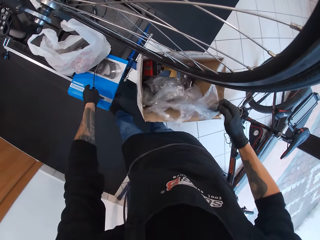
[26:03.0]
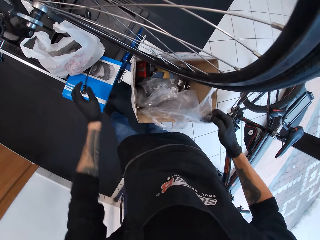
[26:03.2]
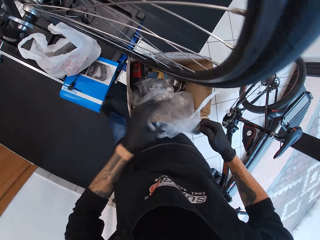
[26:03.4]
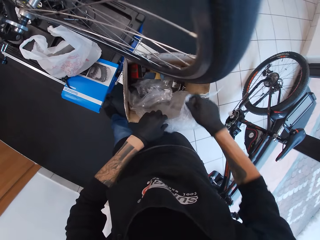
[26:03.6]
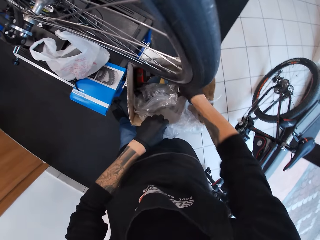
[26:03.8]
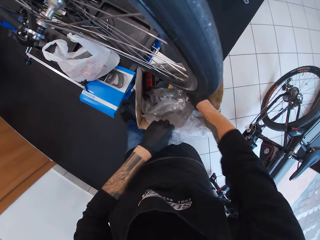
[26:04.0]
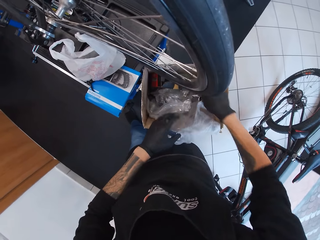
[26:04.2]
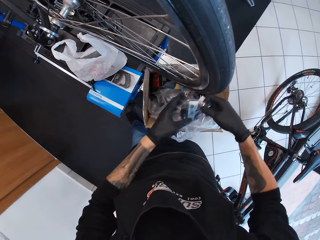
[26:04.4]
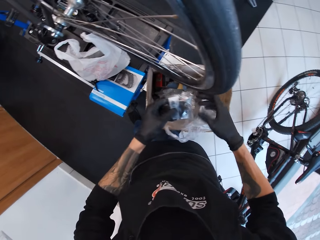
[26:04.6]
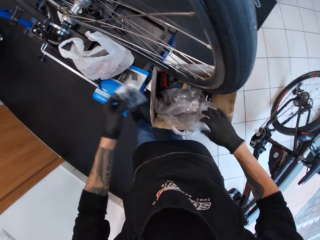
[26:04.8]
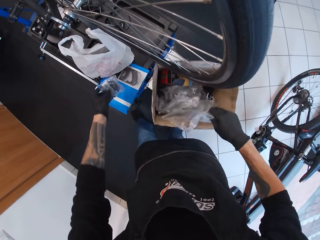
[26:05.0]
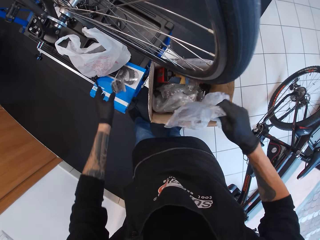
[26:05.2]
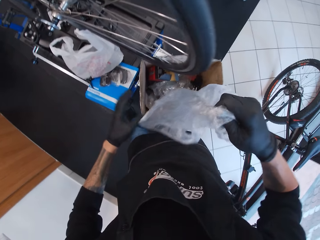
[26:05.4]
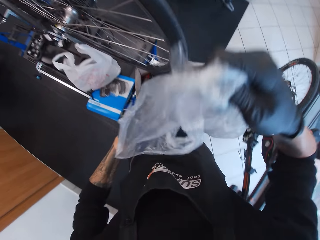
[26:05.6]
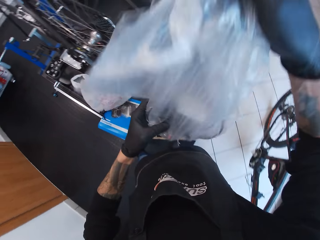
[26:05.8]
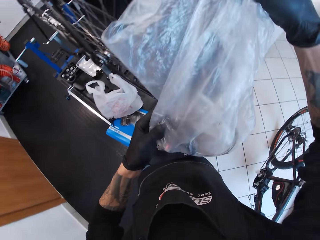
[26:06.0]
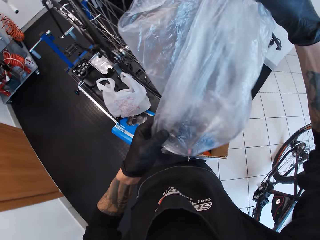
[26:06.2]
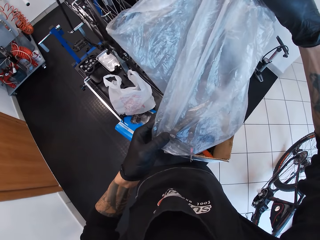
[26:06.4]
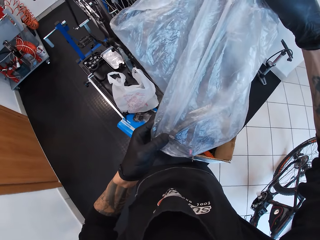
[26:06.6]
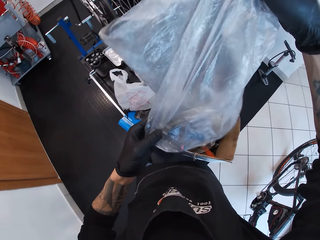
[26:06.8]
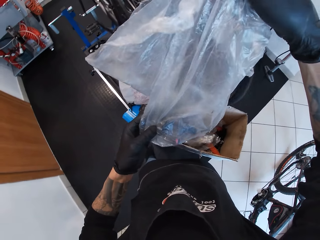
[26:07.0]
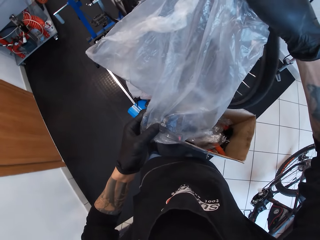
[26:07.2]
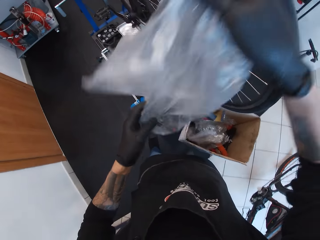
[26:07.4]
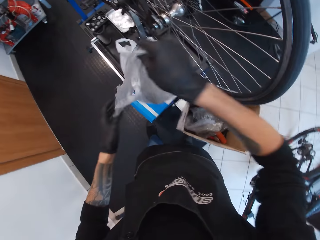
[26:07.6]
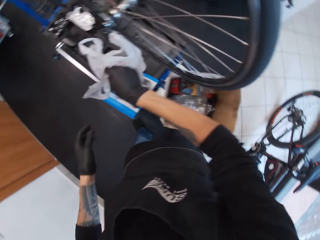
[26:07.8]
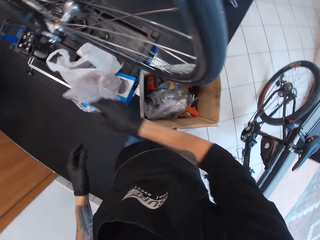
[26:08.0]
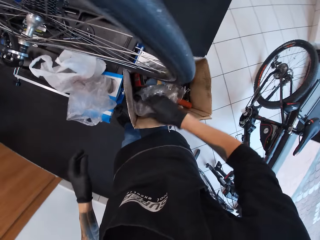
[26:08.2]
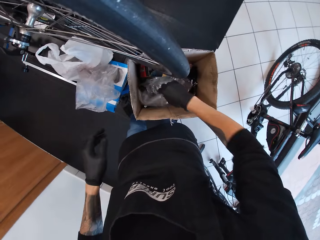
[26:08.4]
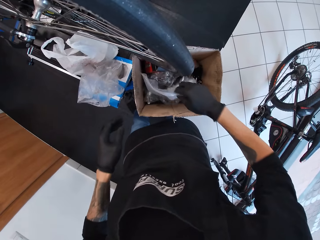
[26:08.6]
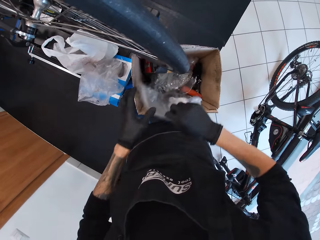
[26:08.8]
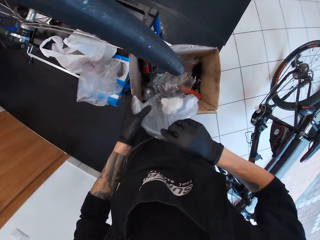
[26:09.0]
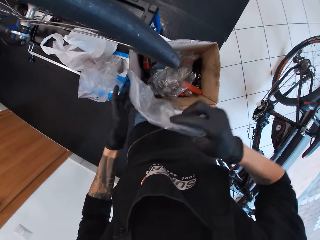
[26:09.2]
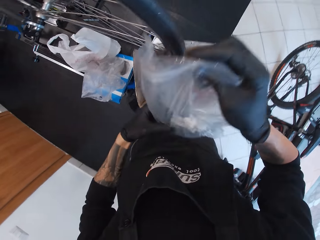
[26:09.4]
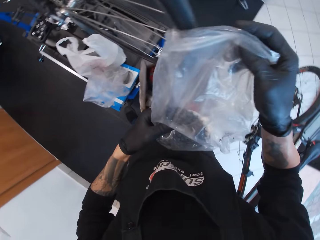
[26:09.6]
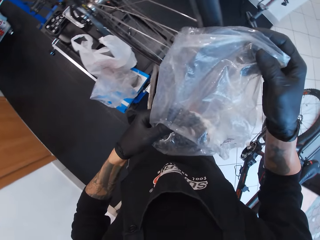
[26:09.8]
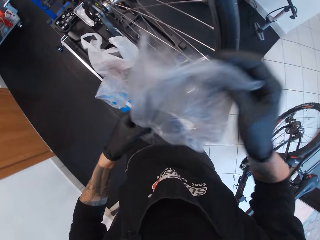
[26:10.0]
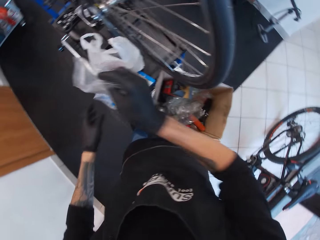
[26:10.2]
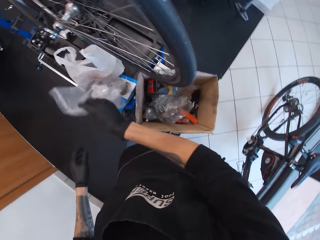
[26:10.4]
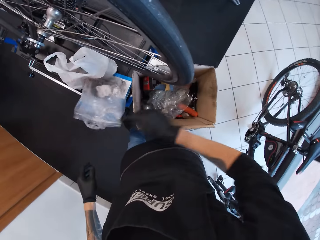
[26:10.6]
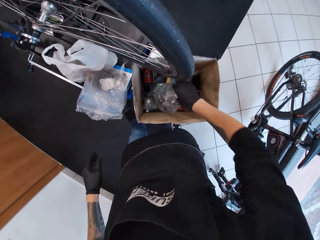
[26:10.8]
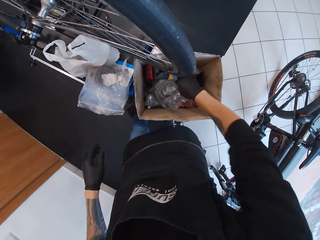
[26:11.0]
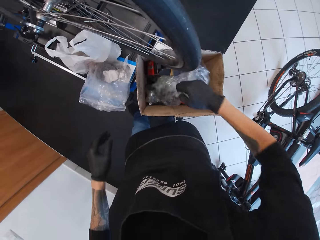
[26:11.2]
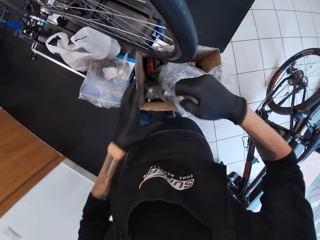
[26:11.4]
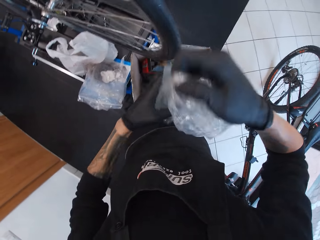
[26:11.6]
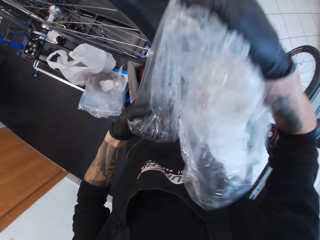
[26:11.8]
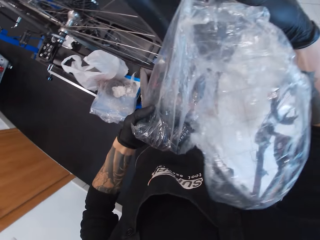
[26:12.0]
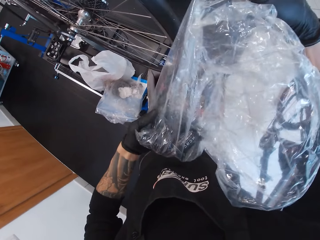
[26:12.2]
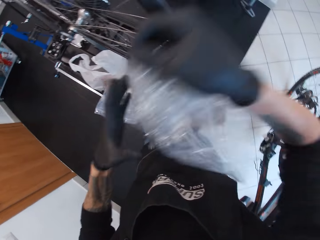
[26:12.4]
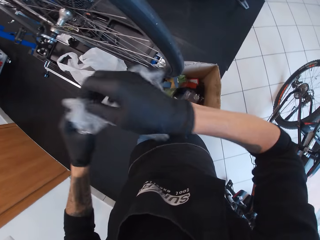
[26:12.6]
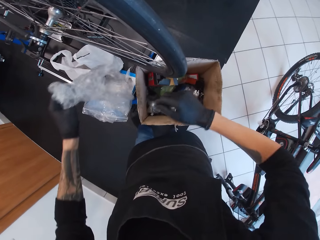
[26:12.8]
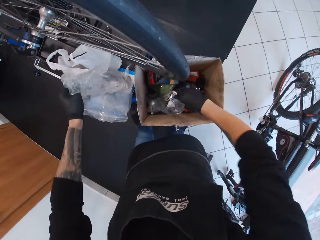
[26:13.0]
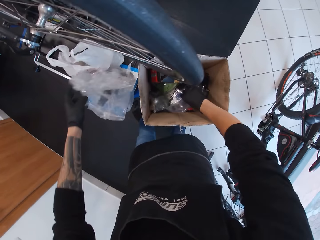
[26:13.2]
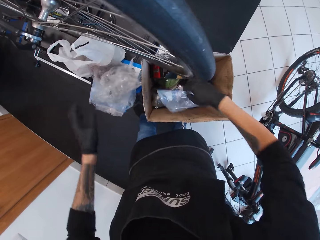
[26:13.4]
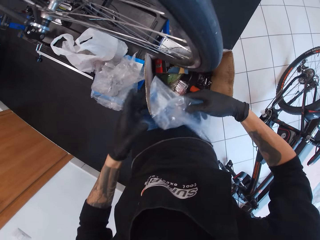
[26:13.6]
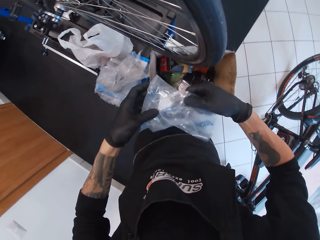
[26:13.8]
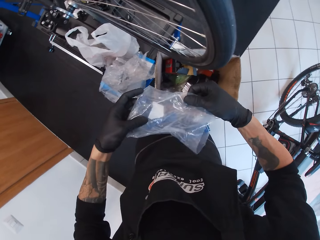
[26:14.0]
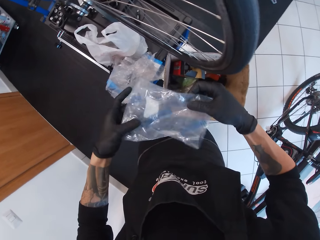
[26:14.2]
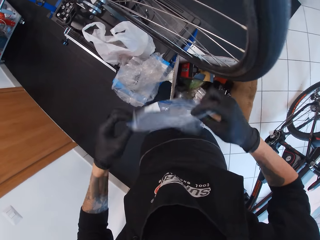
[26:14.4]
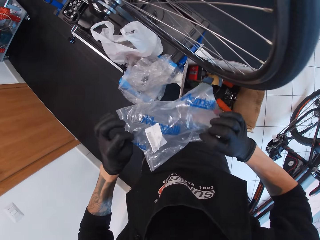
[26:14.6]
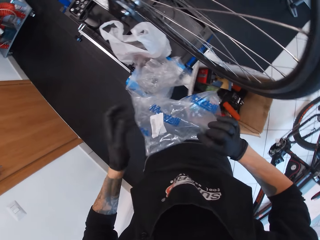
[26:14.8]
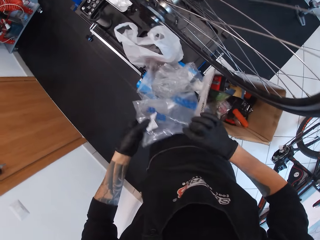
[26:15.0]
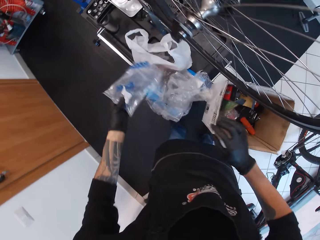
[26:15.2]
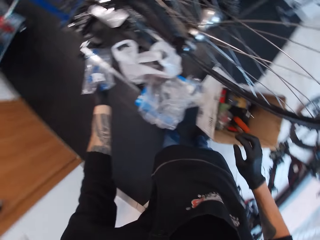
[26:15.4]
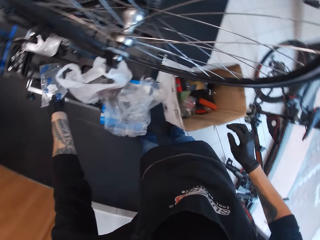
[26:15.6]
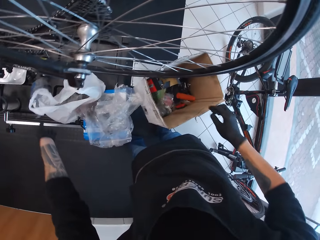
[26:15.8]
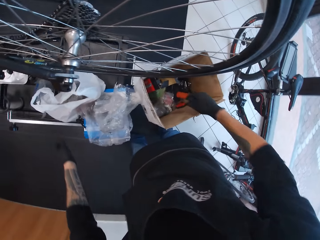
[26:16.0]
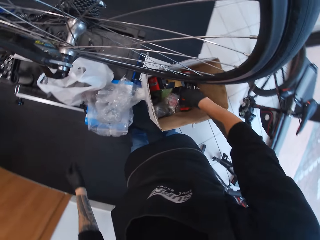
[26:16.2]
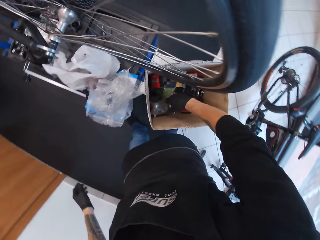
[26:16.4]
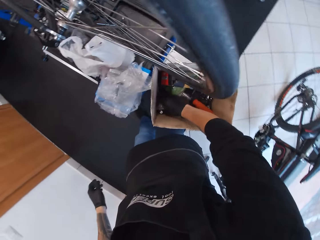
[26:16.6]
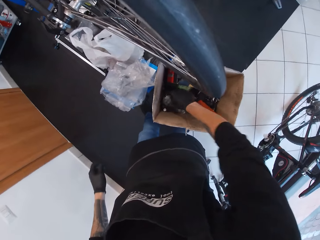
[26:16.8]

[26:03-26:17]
The camera wearer holds the plastic bag. They drop the screwdriver on the blue box with the left hand. They pick the pack from the box with the right hand. They drop the pack with the left hand on the blue box. They pick a clear plastic bag from the box with the right hand. They look at the items in the plastic bag. They drop the clear plastic bag on the blue box with the right hand. They pick the zip bag from the box with the right hand. They look at the items in the zip bag. They drop the zip bag on the blue box with the right hand. They pick the clear plastic bag from the box with the right hand. They look at the items in the plastic bag. They drop the clear plastic bag on the blue box with the left hand. They pick the plastic bag from the box with the right hand. They look at the items in the plastic bag. They drop the clear plastic bag on the floor with the left hand.

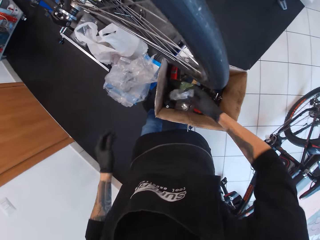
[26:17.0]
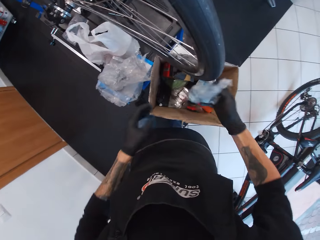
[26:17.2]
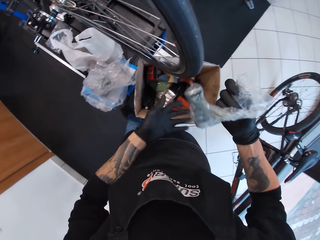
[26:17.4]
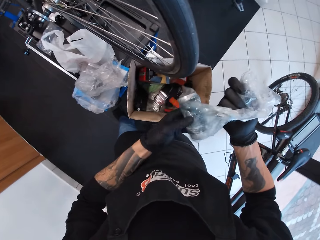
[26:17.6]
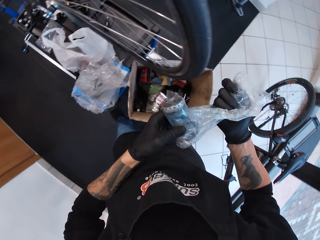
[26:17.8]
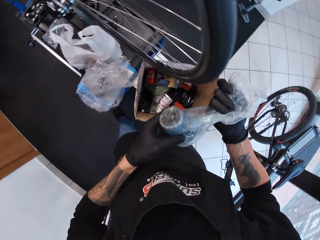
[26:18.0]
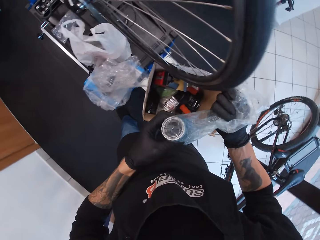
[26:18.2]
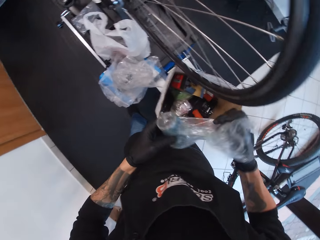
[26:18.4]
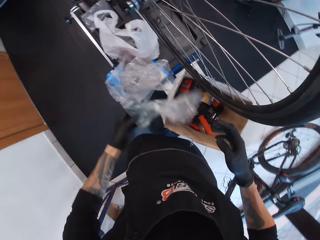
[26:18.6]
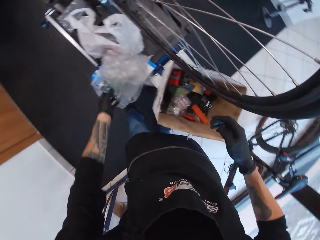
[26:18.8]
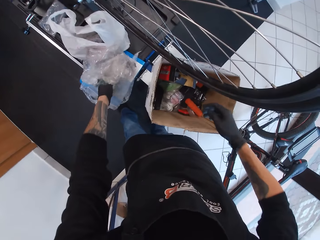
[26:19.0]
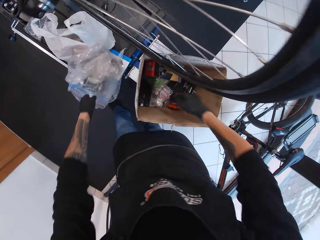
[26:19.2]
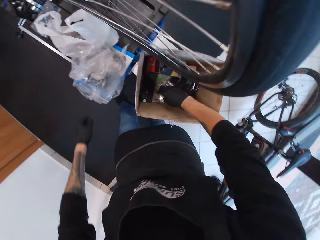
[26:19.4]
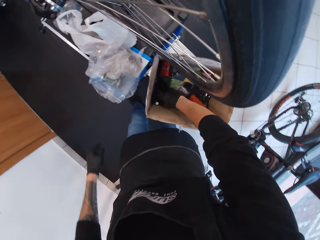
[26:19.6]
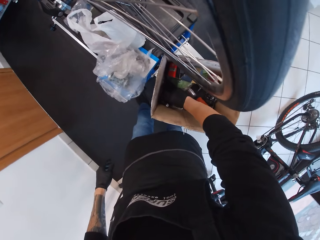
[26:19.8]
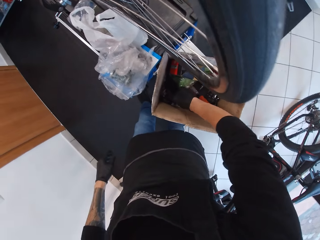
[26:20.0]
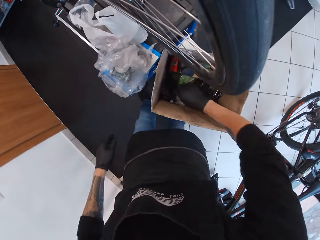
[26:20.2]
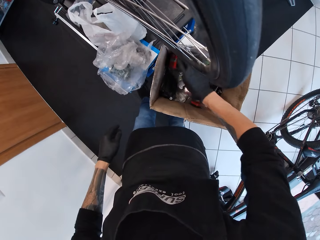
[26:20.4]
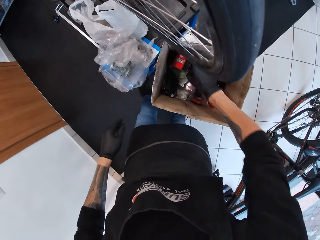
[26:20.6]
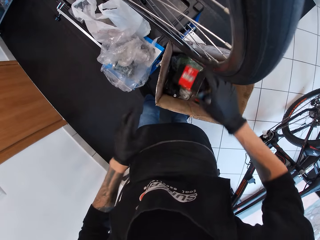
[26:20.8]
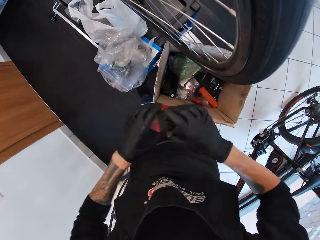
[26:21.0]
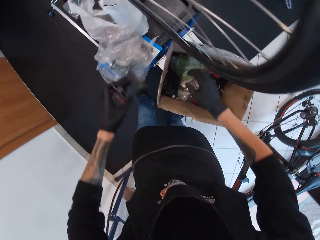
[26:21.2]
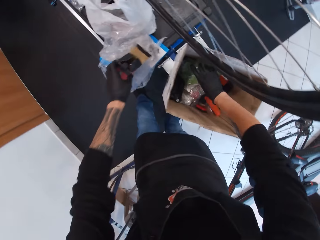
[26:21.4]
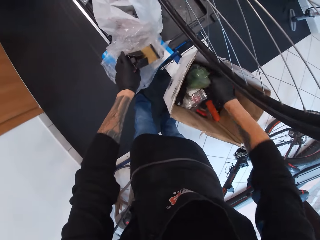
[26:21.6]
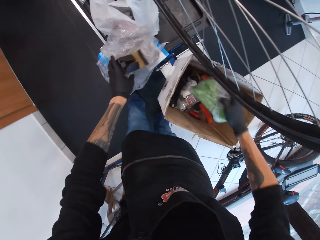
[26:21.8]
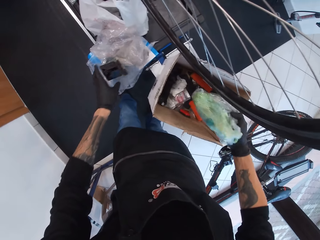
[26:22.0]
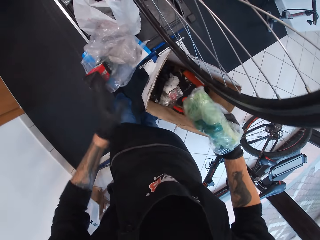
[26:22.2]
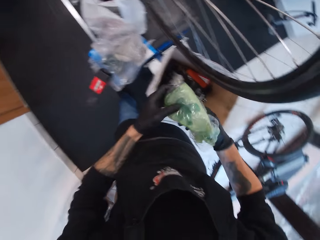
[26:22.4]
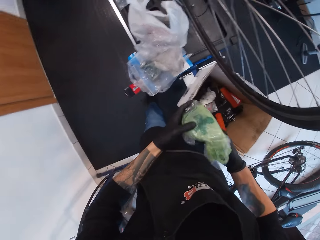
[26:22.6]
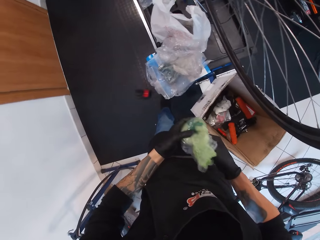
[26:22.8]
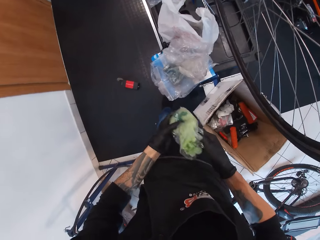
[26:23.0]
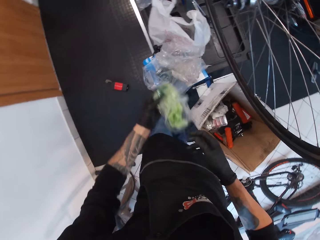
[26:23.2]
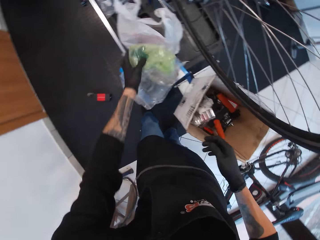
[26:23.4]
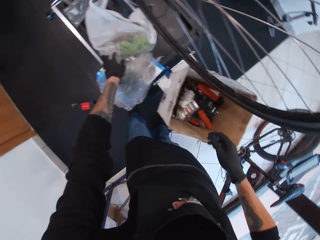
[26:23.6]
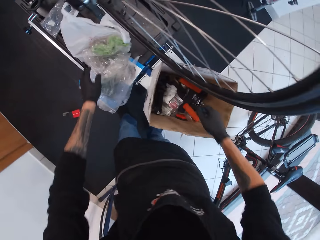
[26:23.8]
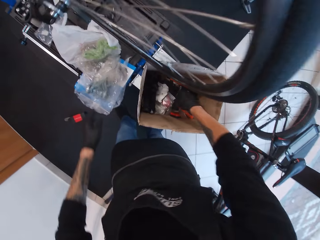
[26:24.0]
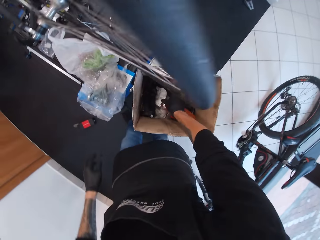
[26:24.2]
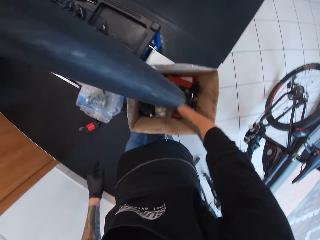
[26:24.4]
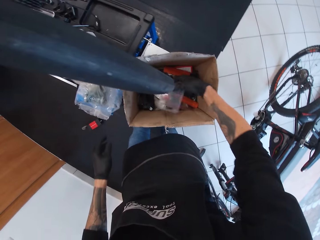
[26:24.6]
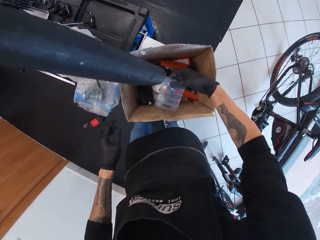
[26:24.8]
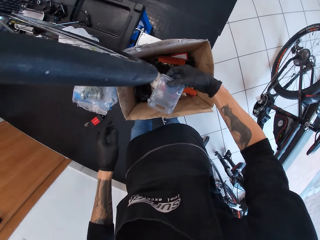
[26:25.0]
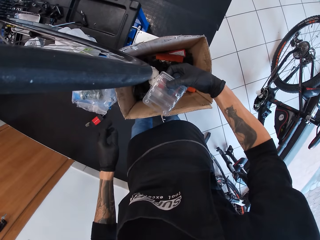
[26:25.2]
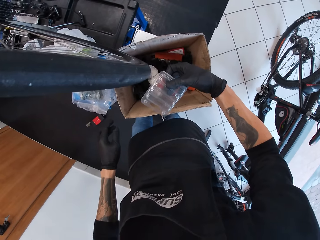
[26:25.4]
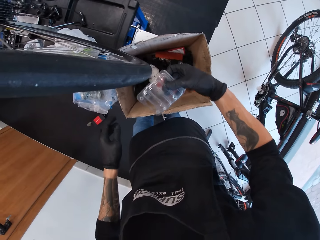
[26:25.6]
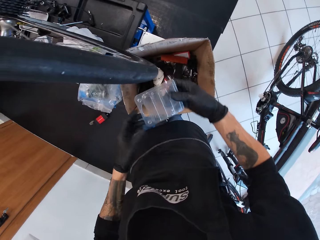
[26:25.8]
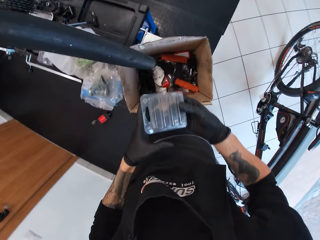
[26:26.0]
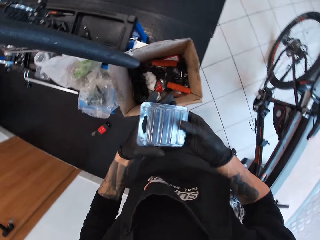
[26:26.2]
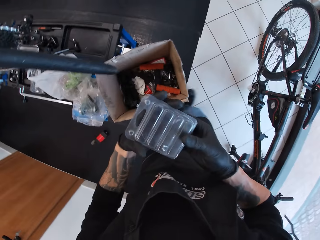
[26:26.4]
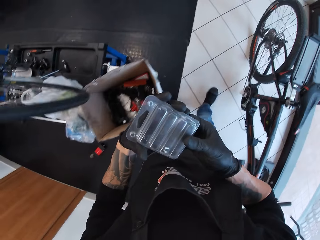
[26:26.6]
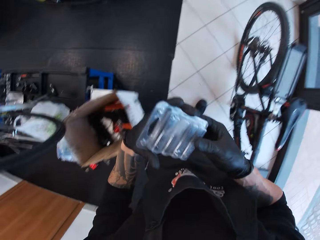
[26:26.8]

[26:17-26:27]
The camera wearer picks a clear plastic bag from the box with the right hand. They look at the items in the plastic bag. They drop the clear plastic bag on the blue box with the left hand. They pick up the box. They pick something with the right hand from the box. They place the box on the workbench and pick up the plastic bag. They drop something with the left hand on the blue box. They place the plastic bag on the workbench. They pick a clear rectangular box or plastic pack with the right hand from the box. They look at the plastic pack. They move in the garage.
